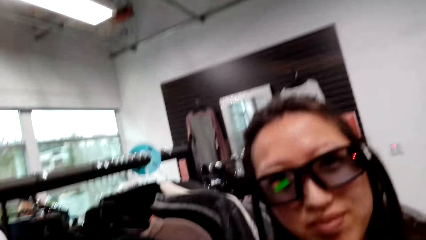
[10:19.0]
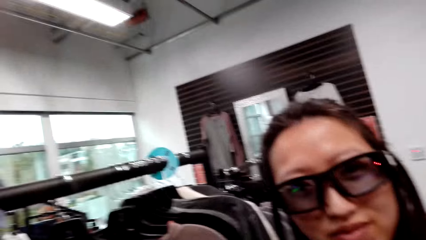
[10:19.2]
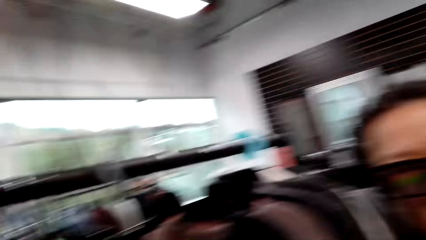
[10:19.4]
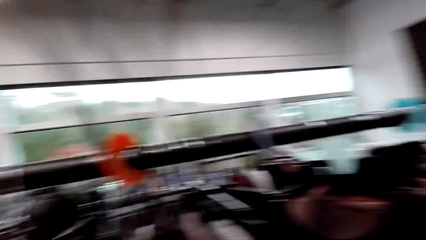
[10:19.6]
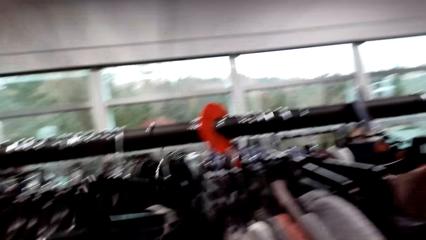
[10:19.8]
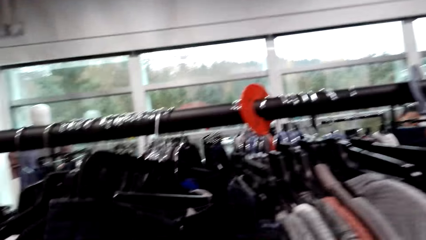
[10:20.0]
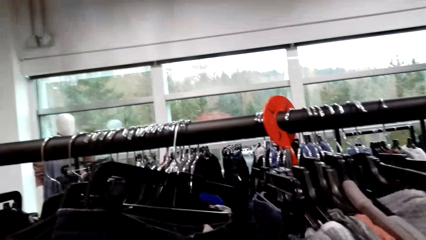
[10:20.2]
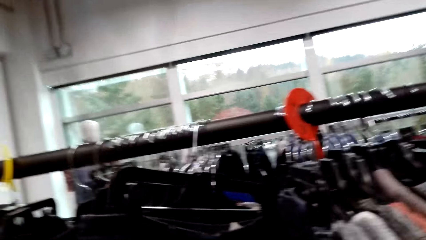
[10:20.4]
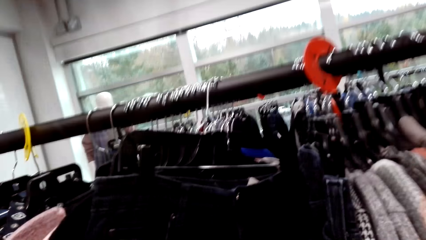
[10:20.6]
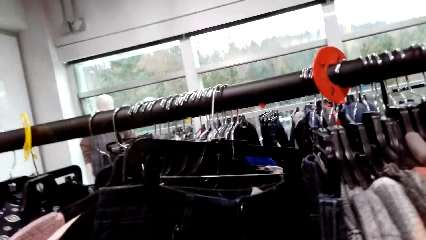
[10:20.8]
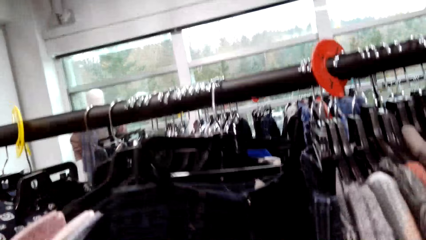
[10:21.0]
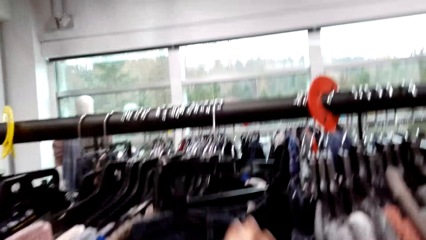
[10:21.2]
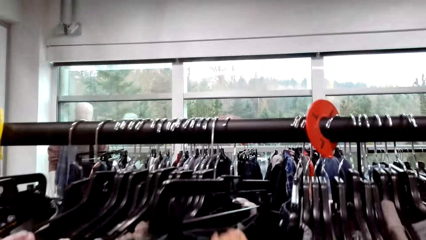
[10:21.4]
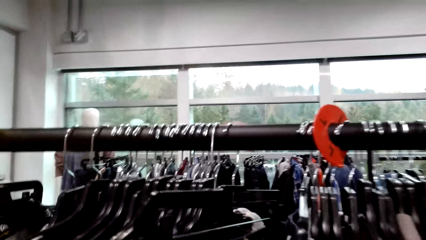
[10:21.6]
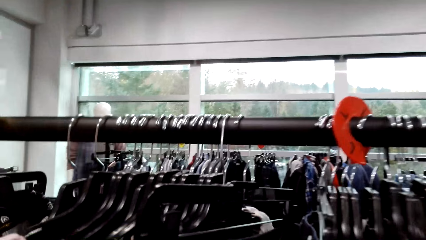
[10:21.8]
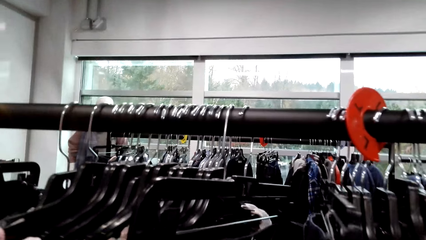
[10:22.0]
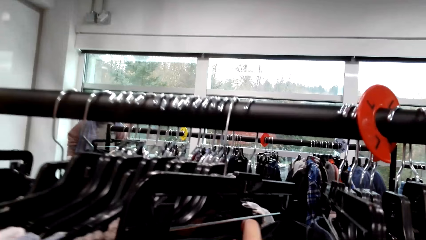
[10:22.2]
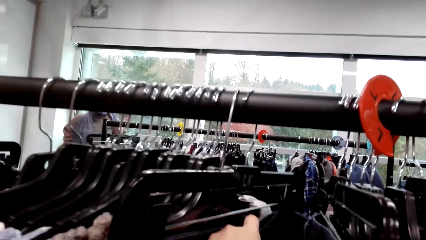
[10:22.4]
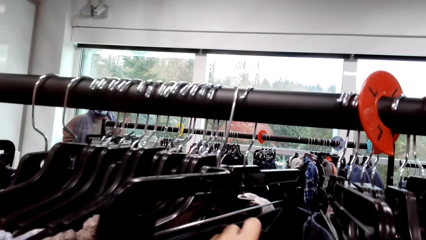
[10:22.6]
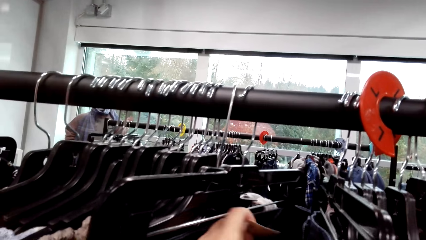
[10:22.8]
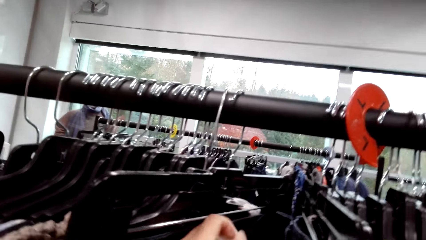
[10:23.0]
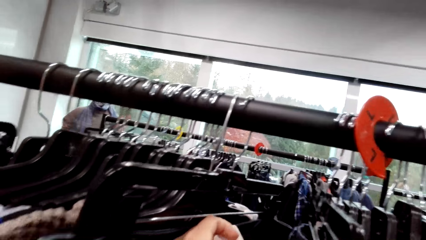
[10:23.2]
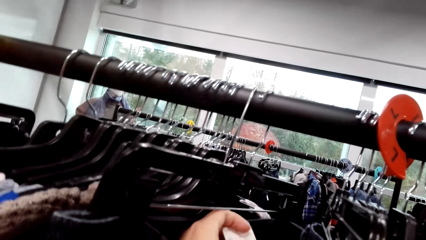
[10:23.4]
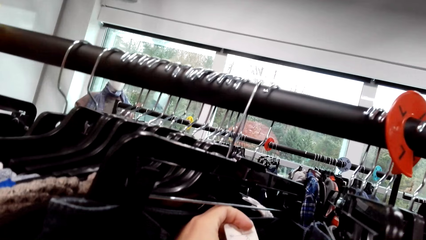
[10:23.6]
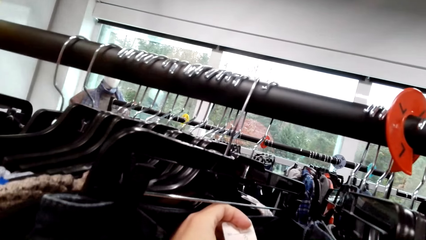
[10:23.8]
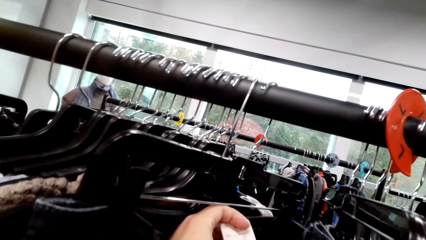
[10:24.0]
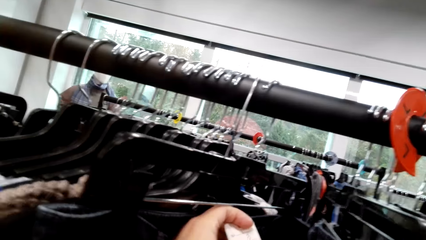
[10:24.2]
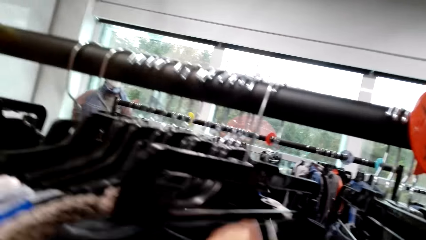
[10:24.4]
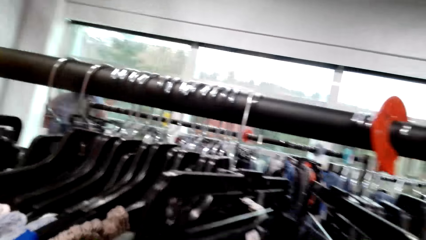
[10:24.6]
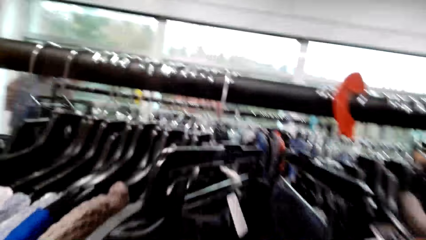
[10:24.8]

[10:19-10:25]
A man talks to the camera wearer. The camera wearer looks at the clothes.

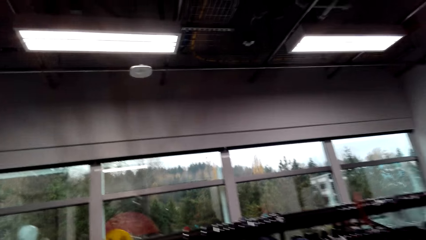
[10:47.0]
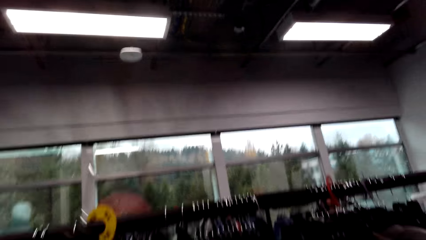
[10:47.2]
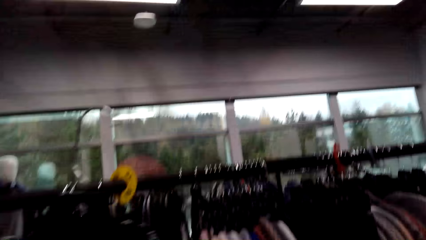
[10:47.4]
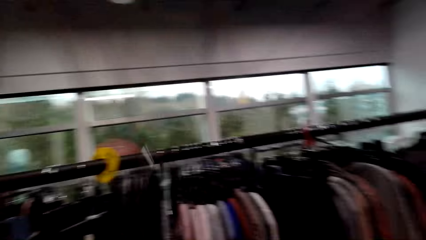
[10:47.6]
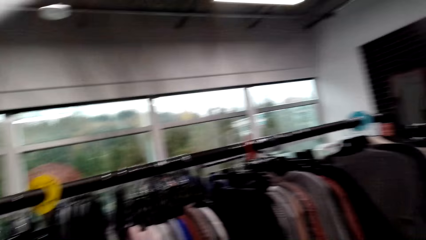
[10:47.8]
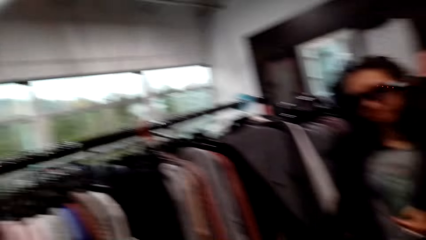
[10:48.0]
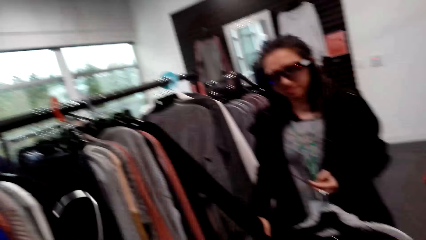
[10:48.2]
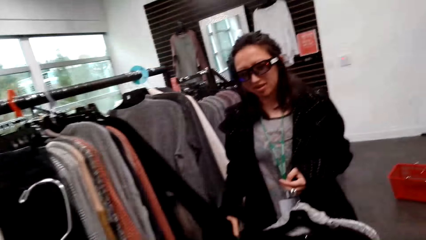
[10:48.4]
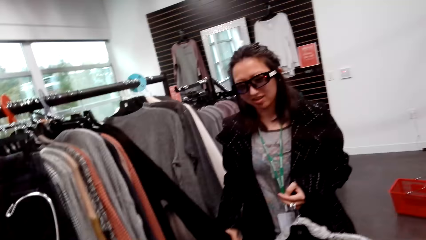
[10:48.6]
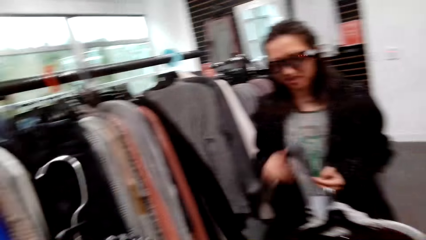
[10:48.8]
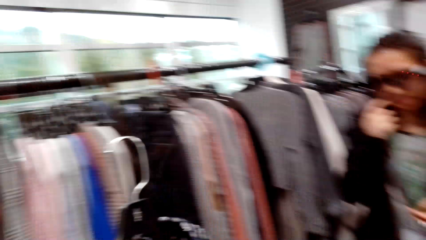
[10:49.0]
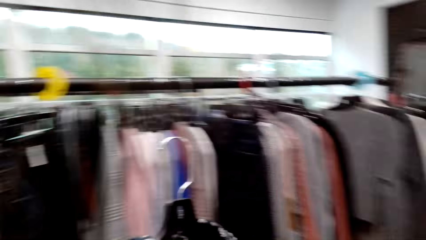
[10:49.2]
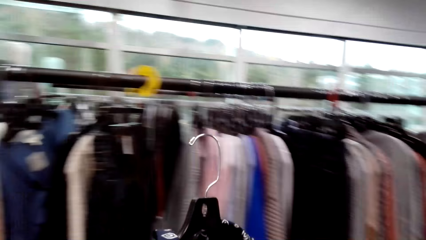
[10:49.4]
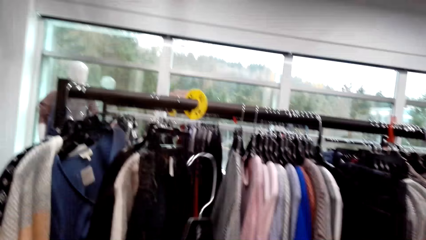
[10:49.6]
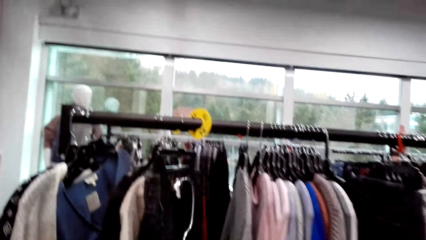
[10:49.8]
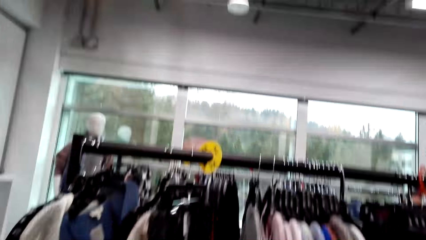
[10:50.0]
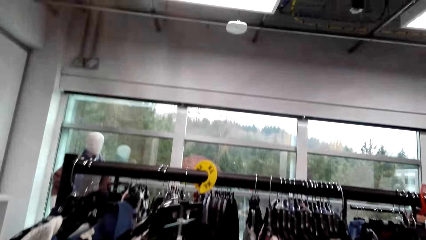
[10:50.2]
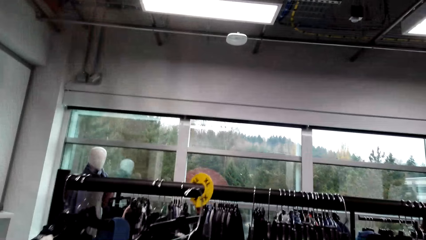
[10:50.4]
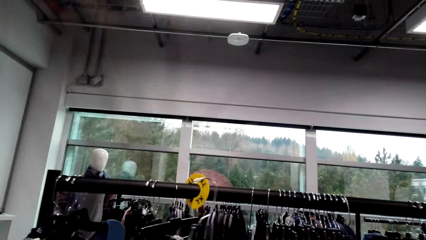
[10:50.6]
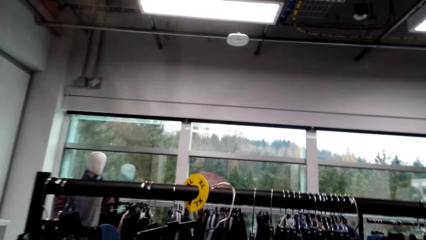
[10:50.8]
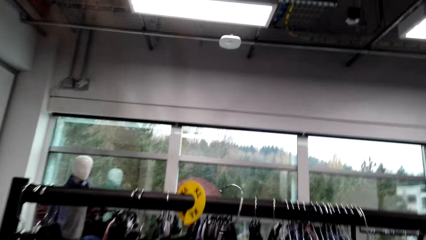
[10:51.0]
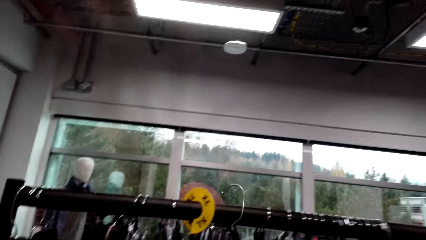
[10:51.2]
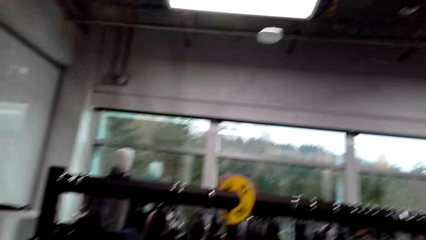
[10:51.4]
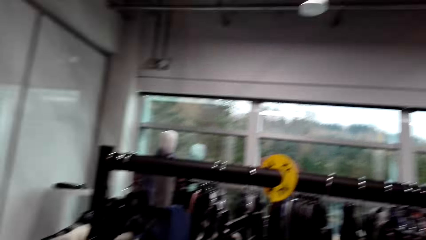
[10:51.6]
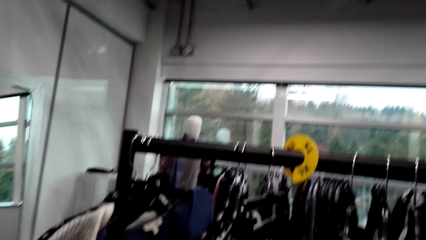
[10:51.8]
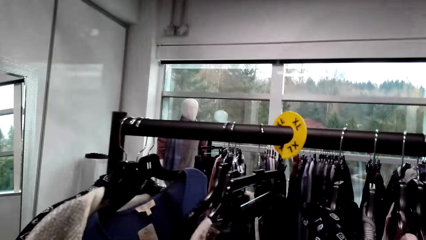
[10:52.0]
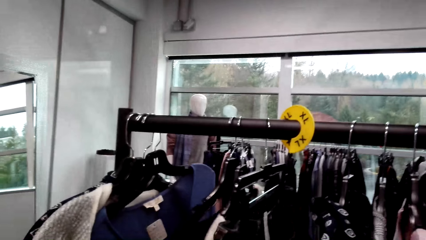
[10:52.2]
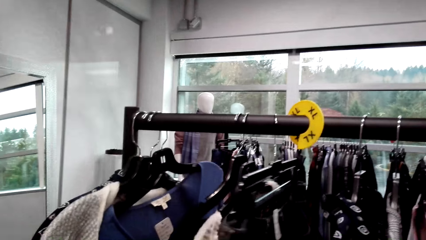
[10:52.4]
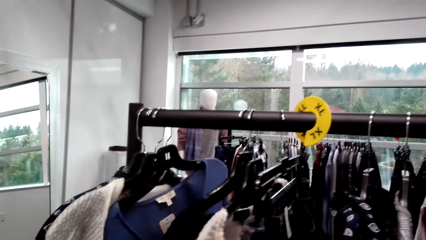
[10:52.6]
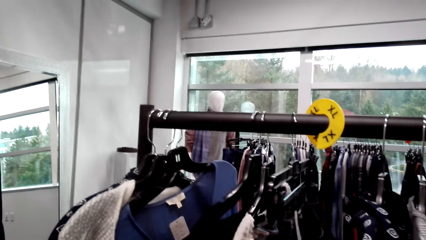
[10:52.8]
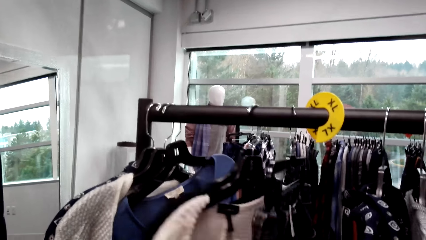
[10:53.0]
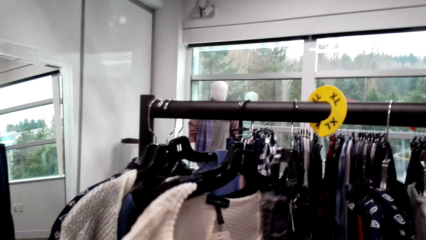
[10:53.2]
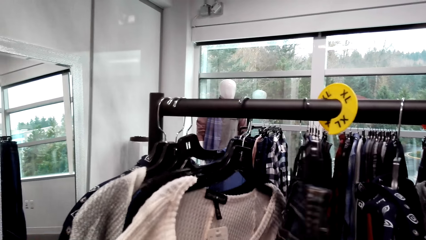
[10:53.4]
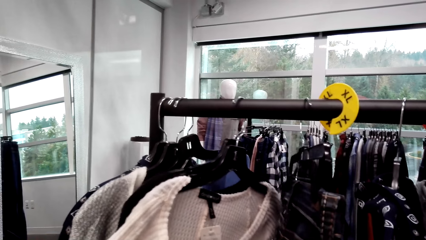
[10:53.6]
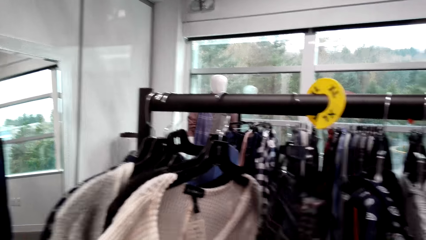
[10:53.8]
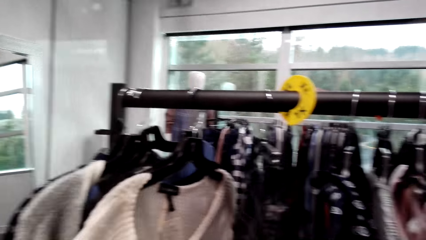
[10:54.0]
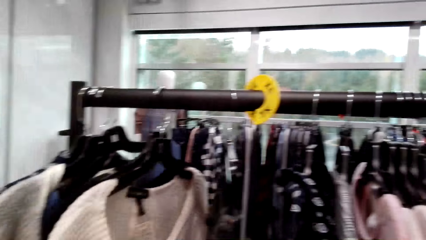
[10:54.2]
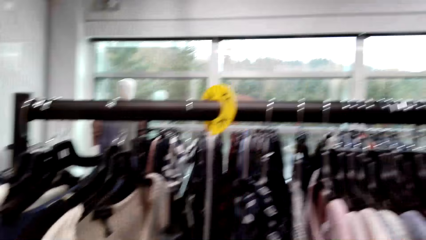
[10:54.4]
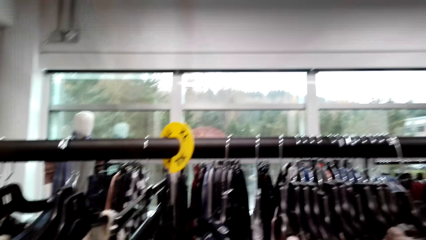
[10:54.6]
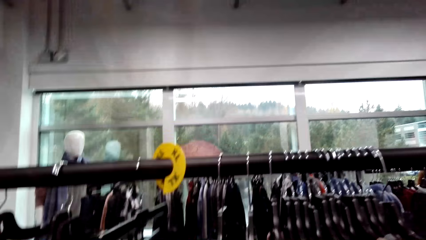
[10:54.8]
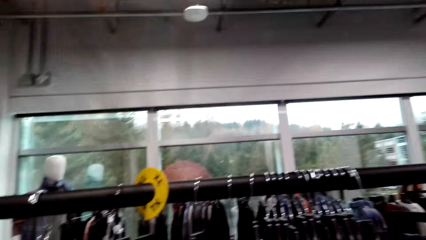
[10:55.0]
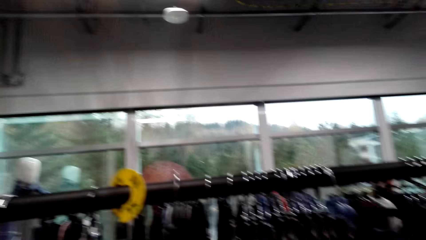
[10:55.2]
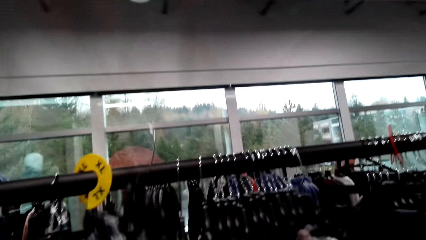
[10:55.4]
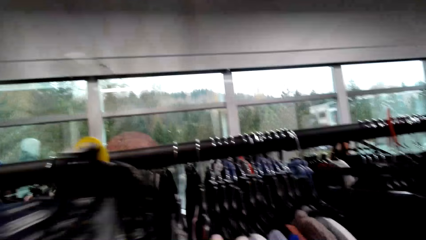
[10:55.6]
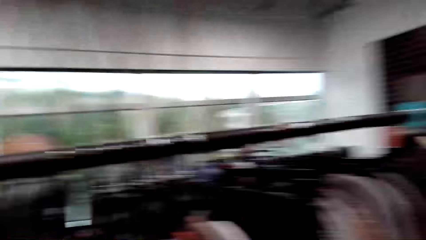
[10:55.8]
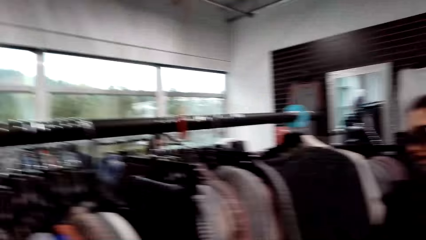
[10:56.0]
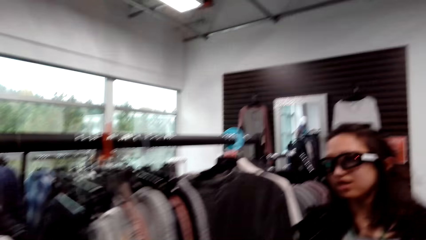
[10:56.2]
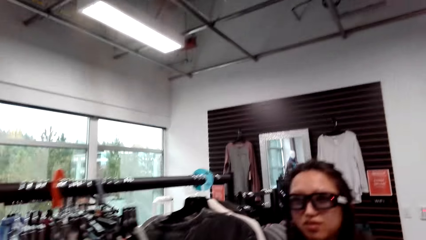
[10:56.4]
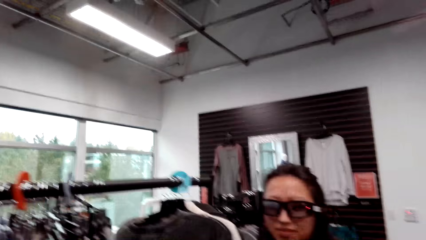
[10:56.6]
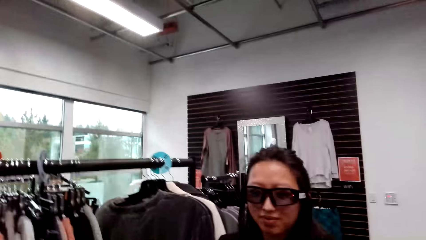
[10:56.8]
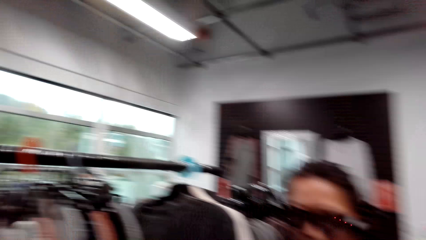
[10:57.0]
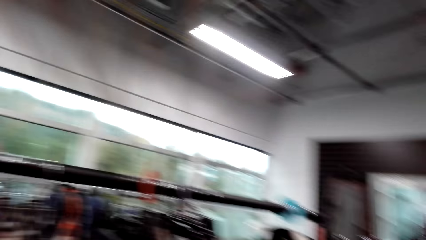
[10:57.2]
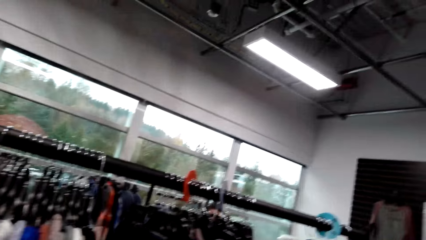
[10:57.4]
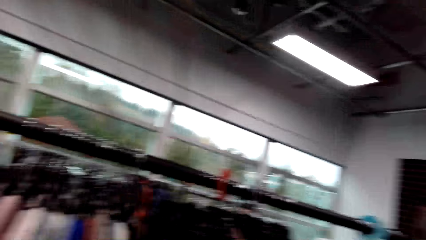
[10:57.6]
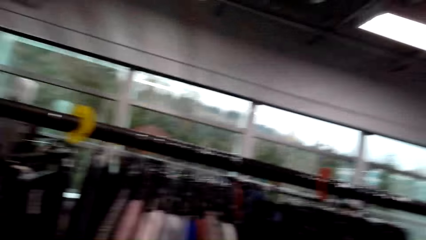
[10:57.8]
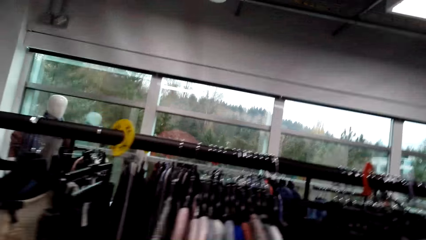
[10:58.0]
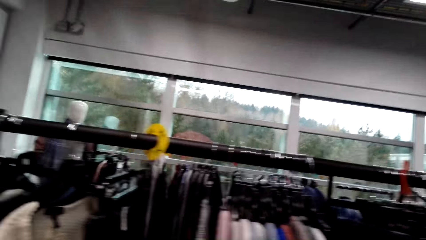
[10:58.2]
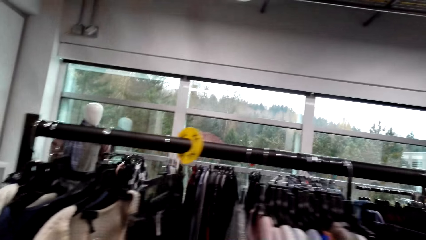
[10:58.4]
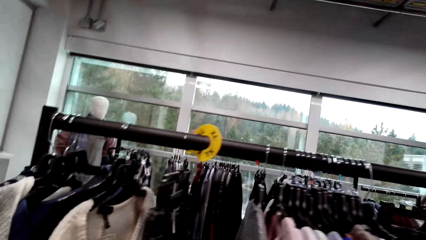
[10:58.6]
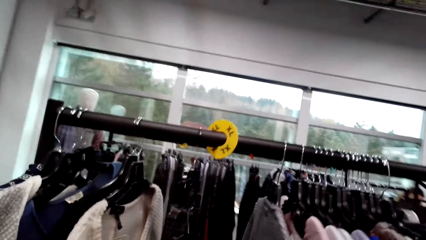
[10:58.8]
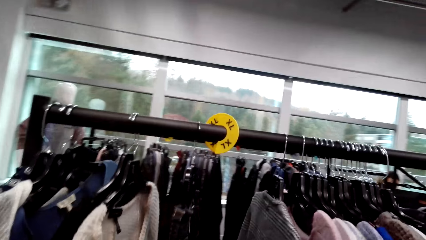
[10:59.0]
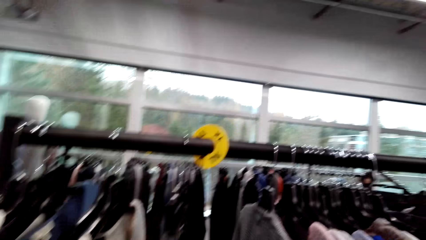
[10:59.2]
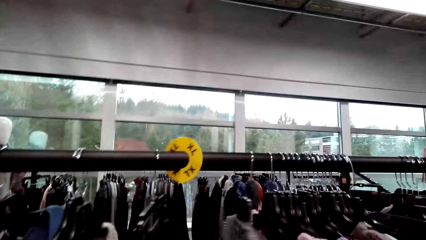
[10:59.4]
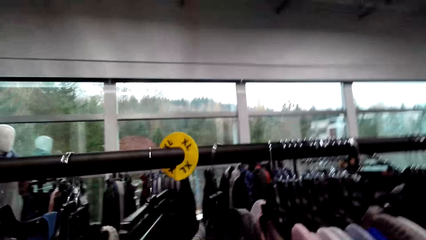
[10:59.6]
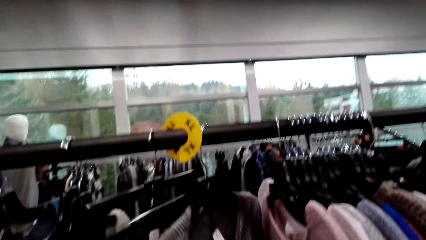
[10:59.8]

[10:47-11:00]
The camera wearer looks at a woman. A man talks to the camera wearer. The camera wearer looks around and looks at the clothes. They hang a cloth and push the clothes. The man talks to the camera wearer. The camera wearer looks at the clothes.
